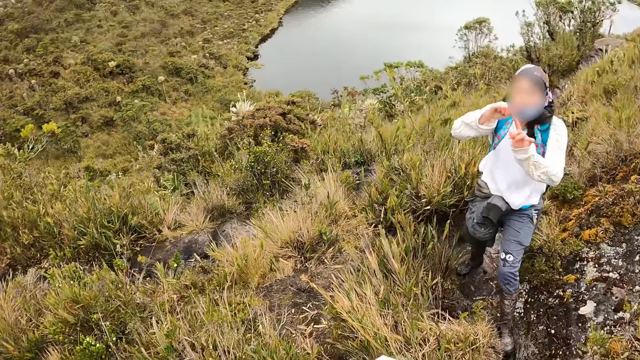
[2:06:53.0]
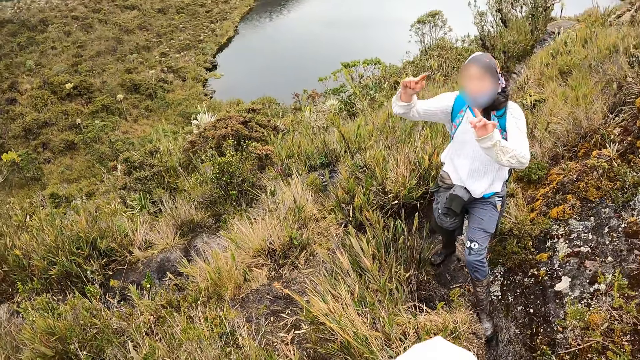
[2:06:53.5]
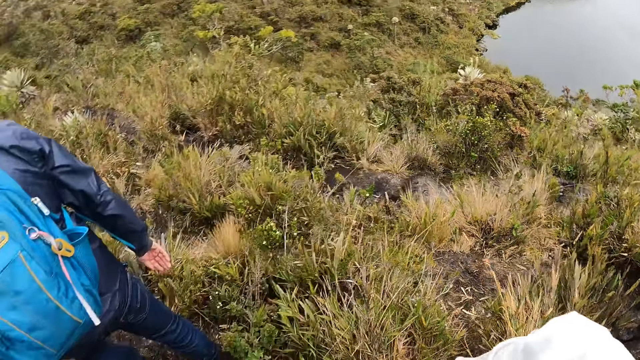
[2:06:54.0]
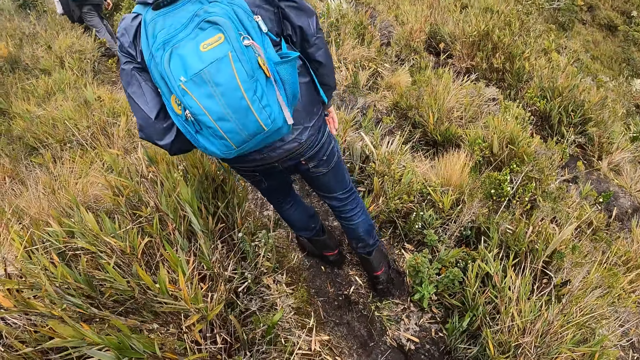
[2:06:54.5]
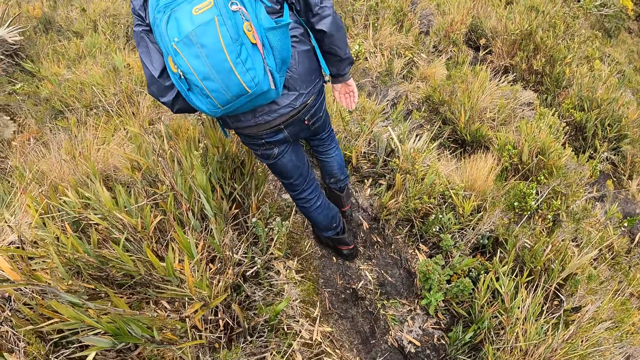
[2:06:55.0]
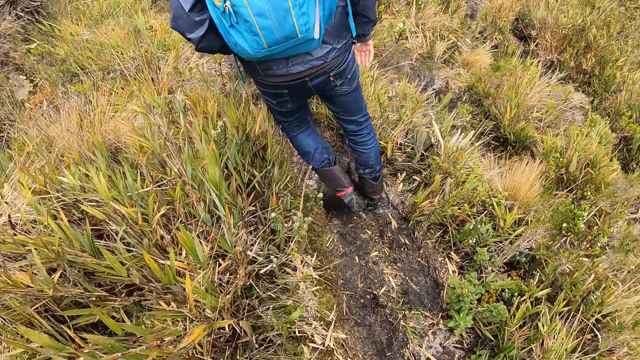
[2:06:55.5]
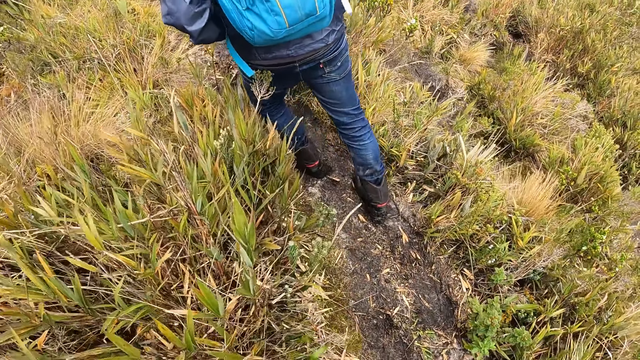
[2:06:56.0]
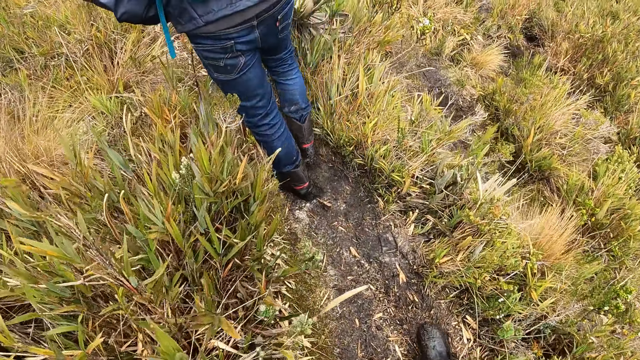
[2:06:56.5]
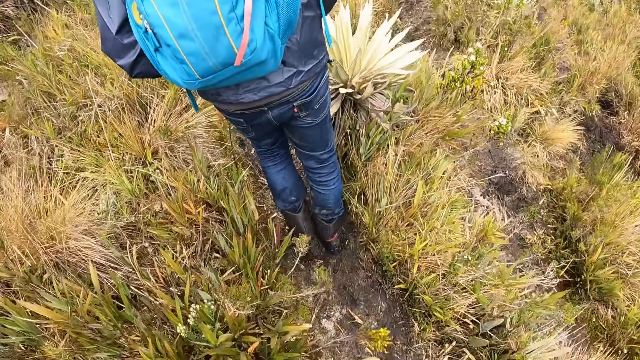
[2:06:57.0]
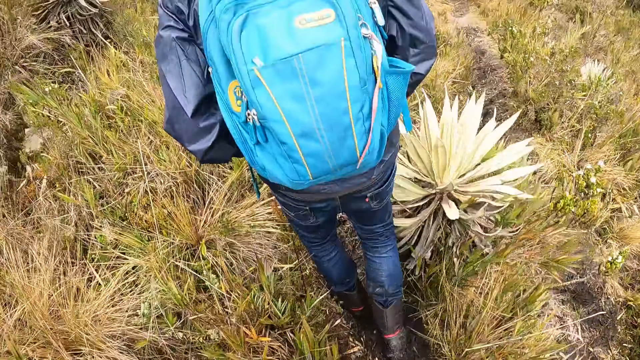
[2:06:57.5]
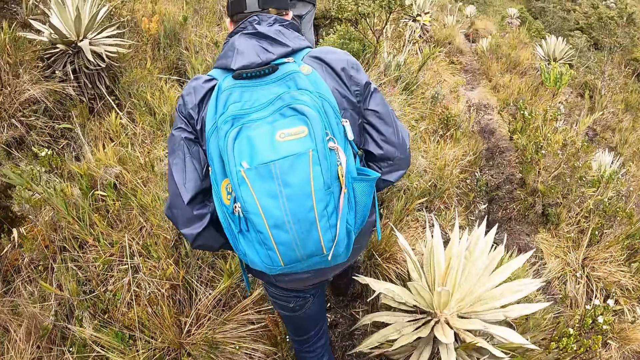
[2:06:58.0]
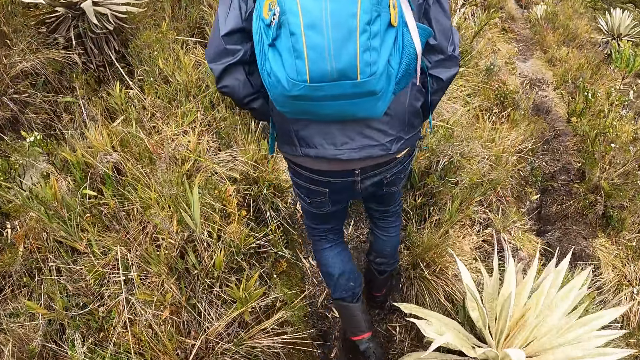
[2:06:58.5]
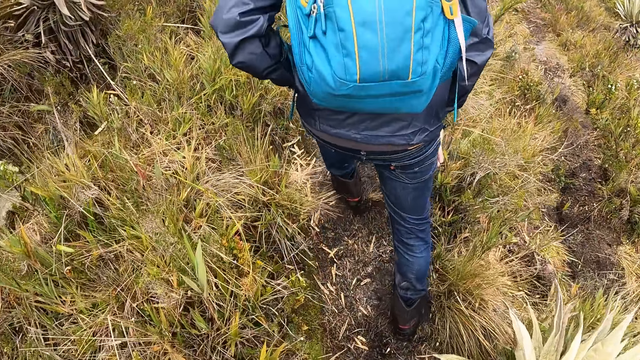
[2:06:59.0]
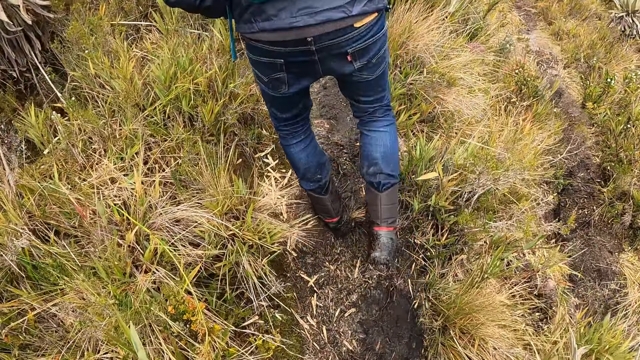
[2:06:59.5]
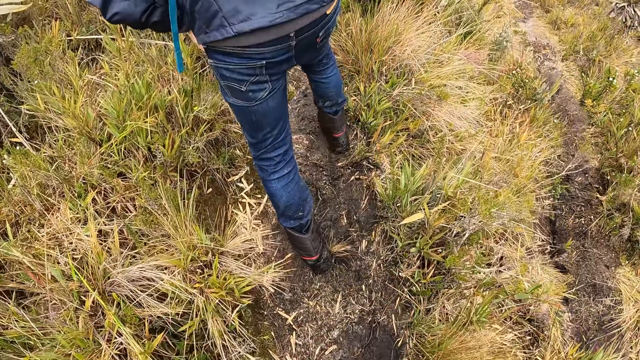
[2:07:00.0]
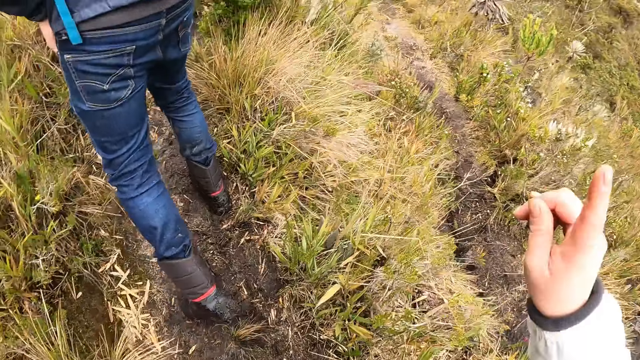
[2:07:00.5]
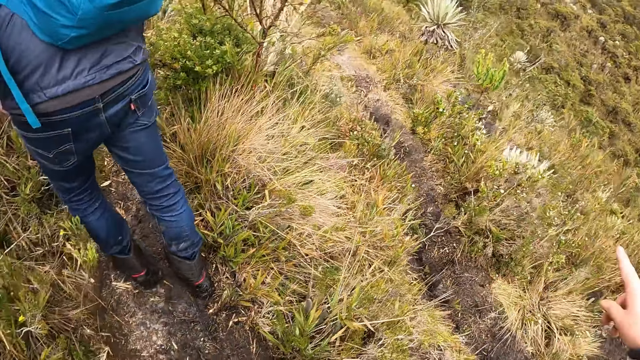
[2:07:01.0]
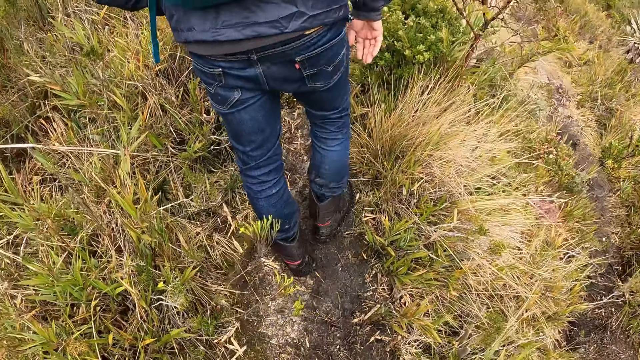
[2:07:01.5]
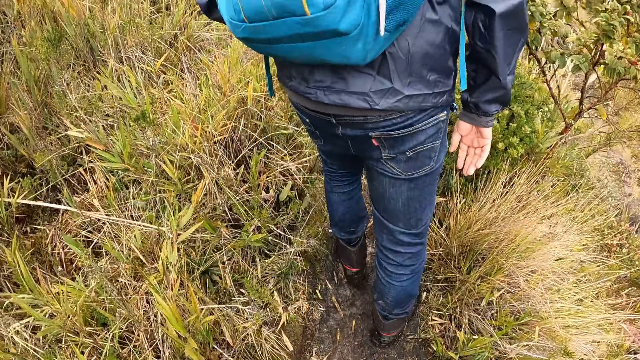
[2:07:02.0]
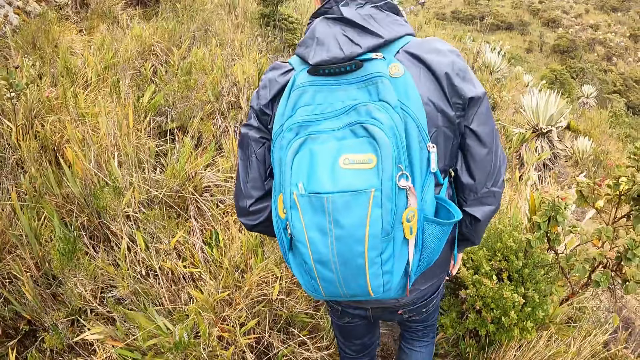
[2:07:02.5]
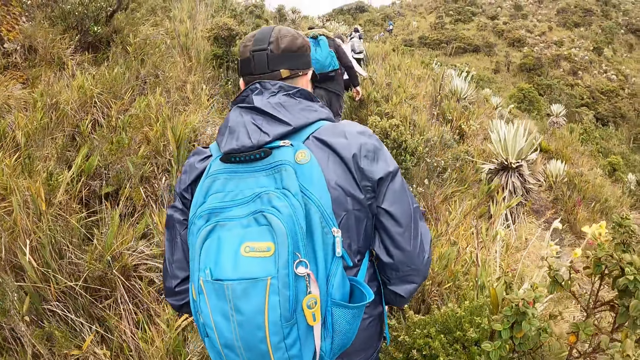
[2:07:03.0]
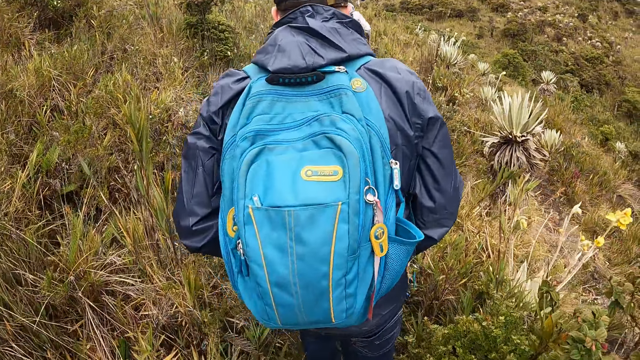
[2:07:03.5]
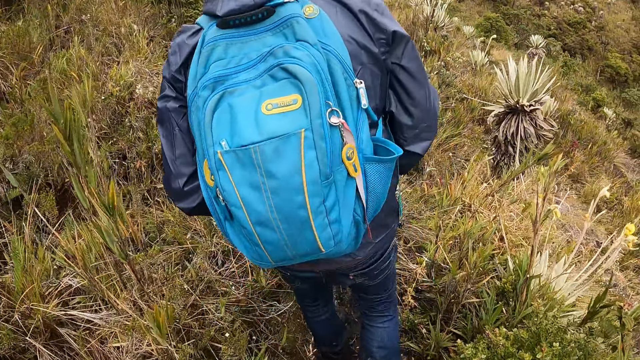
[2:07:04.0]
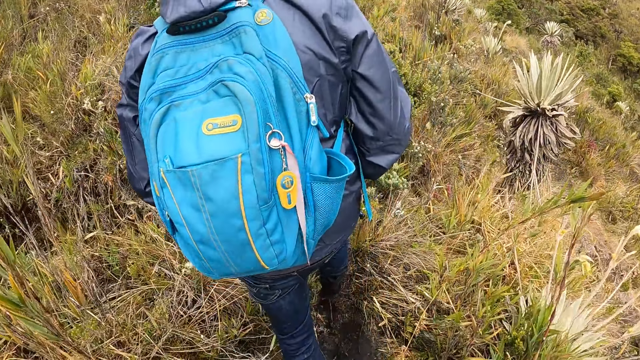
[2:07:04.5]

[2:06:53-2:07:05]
A woman gesticulates with both hands. The camera wearer gesticulates with her right hand.

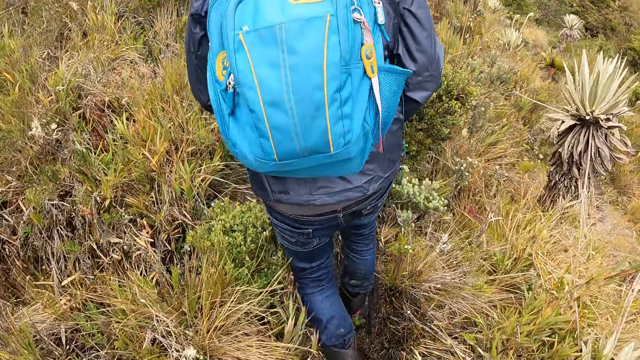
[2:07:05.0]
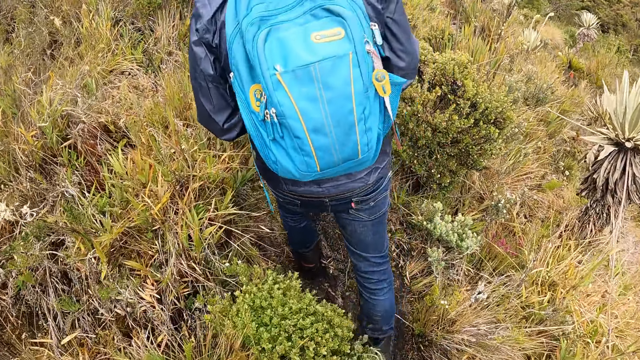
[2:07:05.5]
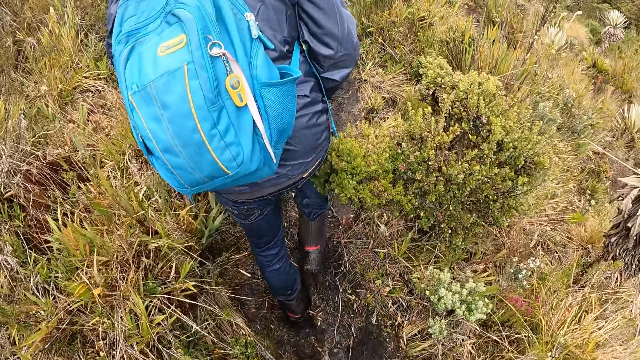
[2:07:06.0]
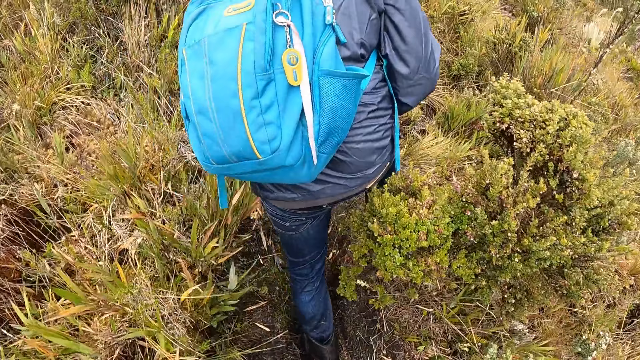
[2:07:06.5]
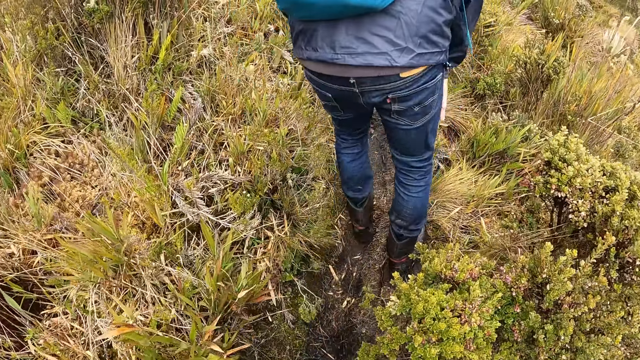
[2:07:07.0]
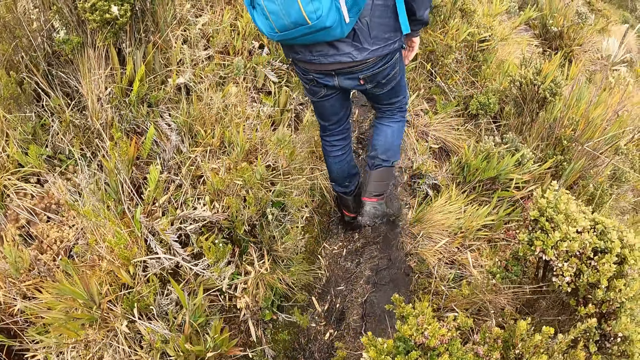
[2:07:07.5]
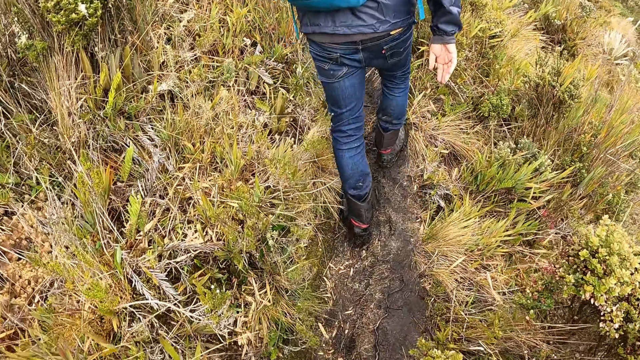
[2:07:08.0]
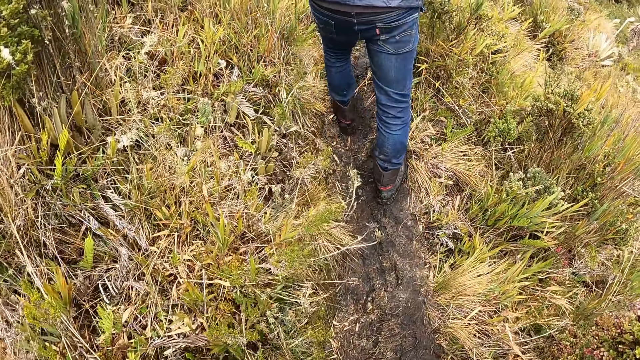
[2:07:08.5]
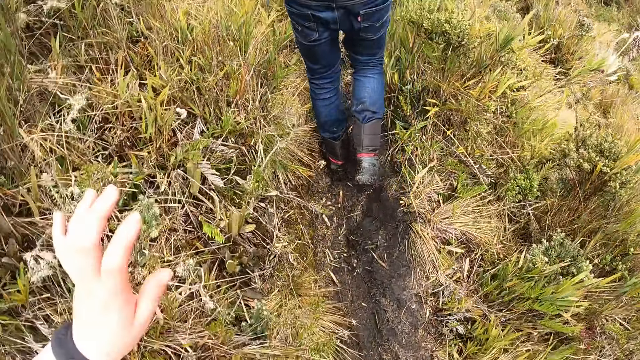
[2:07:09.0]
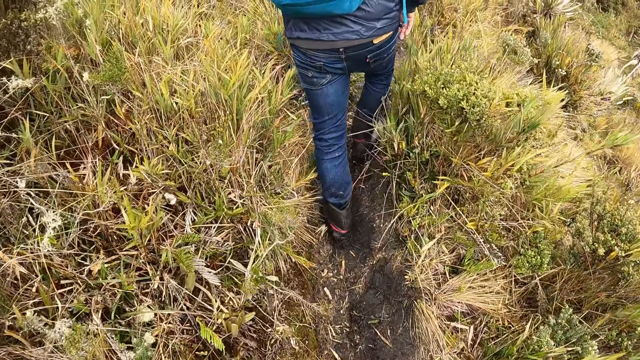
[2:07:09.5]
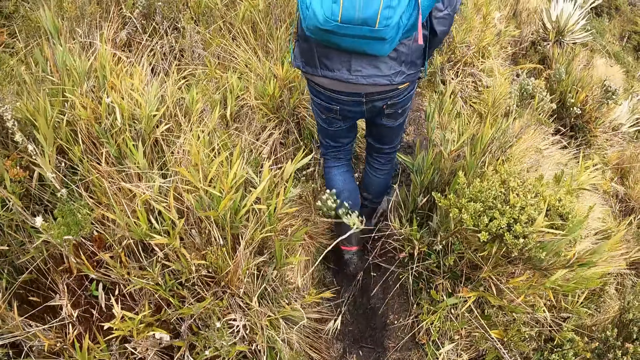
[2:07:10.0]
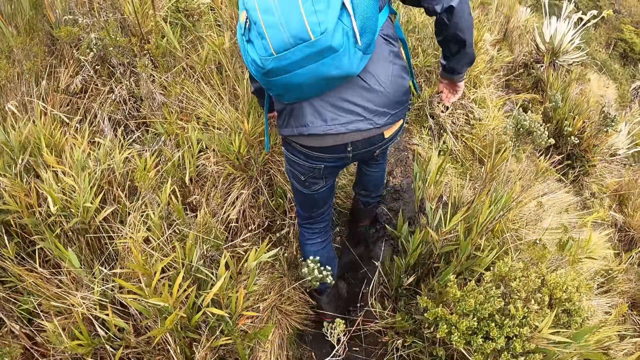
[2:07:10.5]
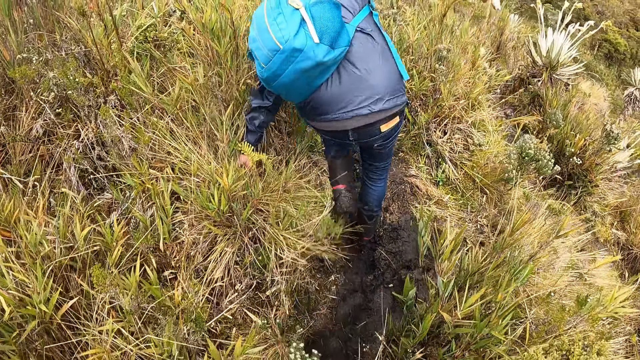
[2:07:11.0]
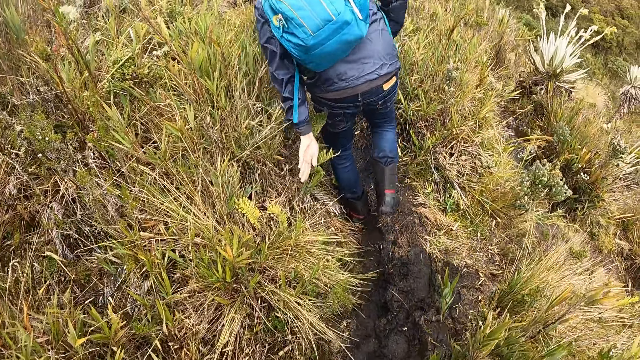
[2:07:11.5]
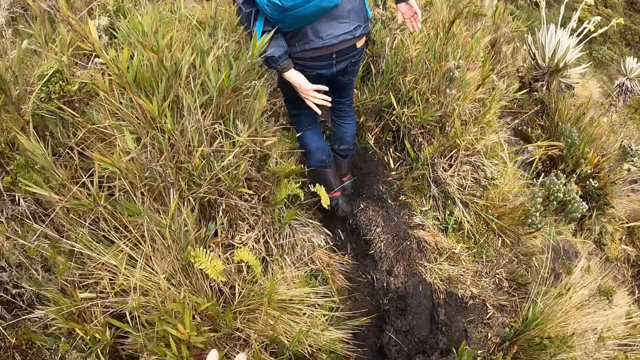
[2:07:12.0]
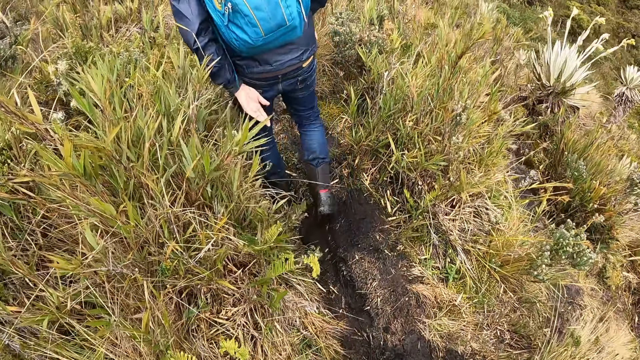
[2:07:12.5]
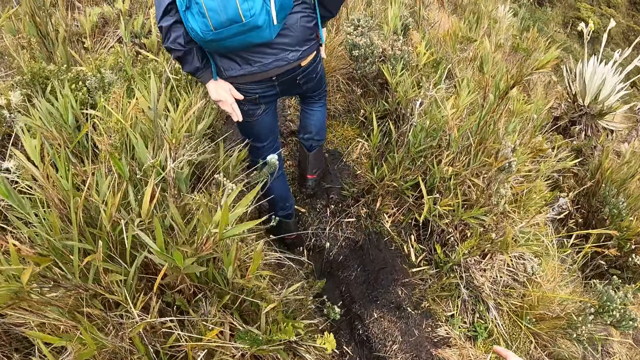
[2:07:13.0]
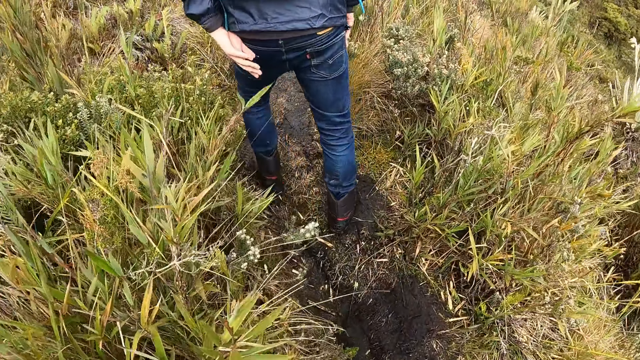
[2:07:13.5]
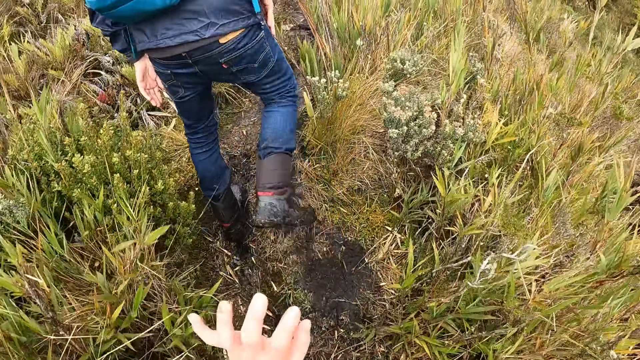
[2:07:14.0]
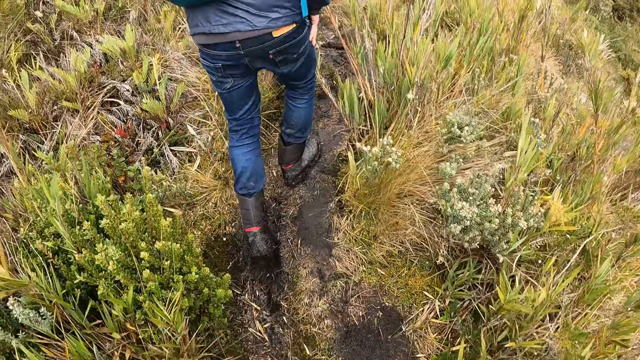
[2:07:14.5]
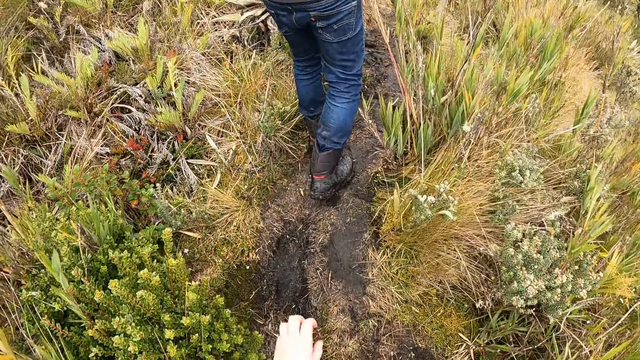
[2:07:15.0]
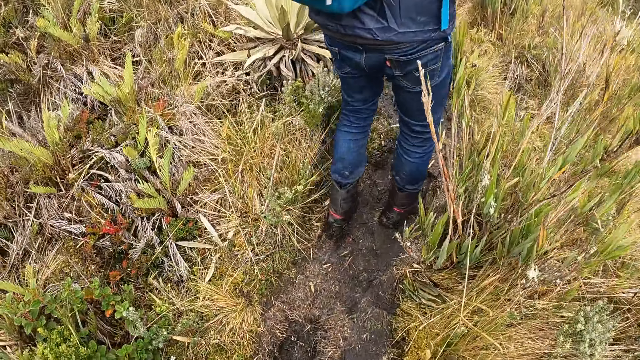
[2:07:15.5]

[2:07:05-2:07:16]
The man balances himself on the ground with his left hand on the grass.
